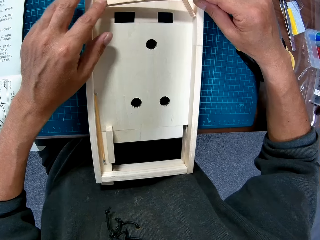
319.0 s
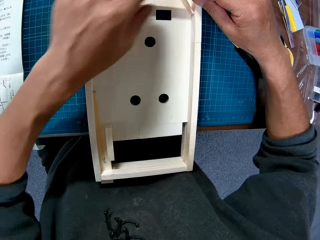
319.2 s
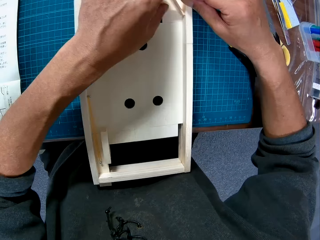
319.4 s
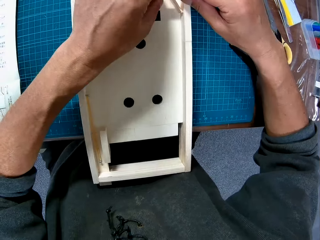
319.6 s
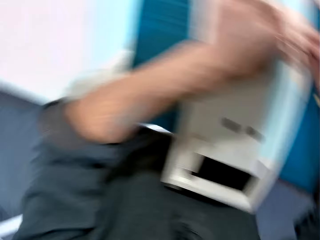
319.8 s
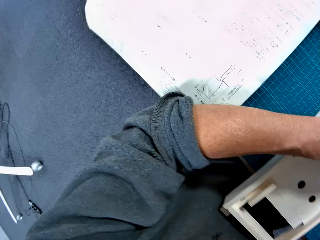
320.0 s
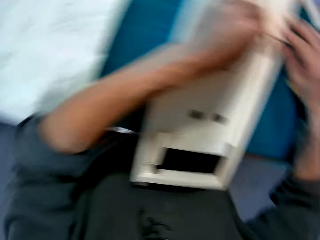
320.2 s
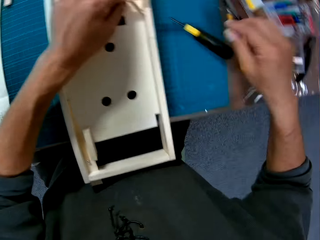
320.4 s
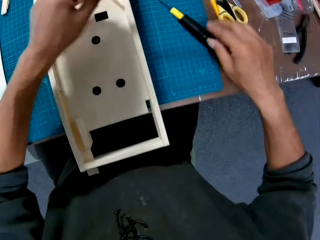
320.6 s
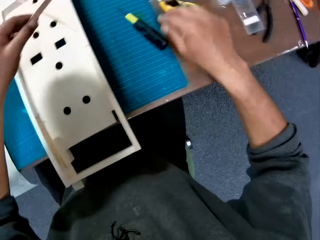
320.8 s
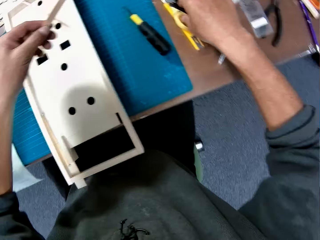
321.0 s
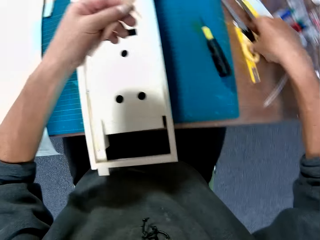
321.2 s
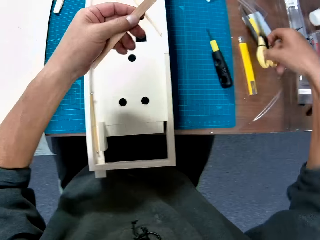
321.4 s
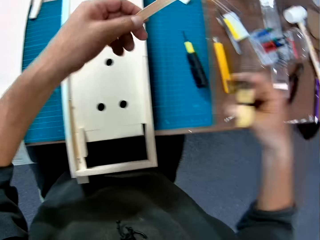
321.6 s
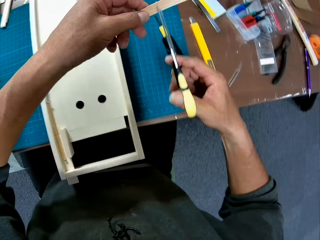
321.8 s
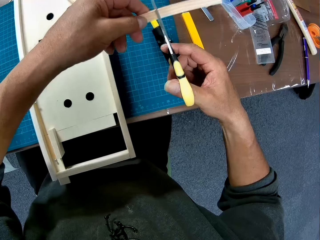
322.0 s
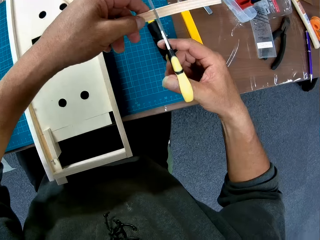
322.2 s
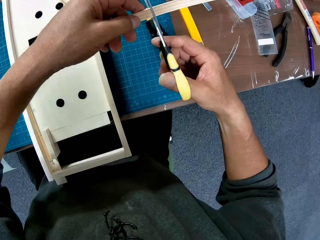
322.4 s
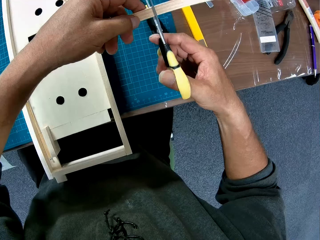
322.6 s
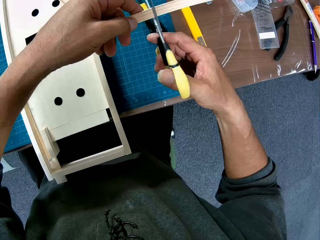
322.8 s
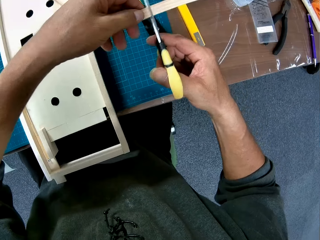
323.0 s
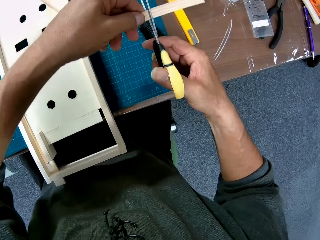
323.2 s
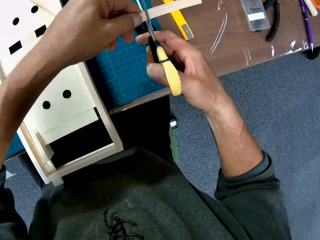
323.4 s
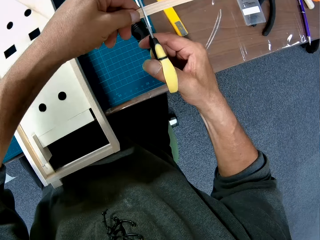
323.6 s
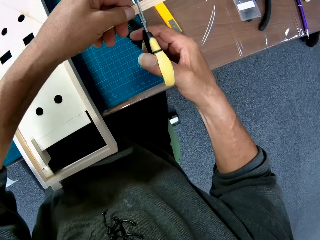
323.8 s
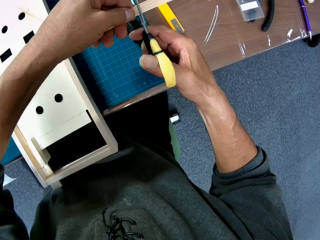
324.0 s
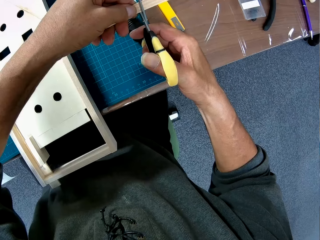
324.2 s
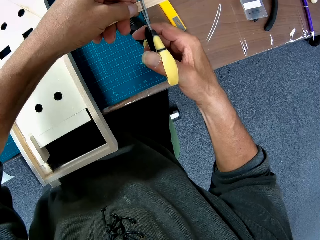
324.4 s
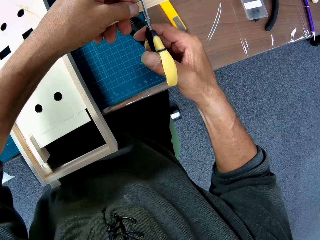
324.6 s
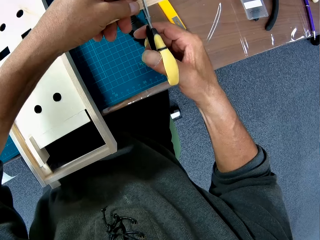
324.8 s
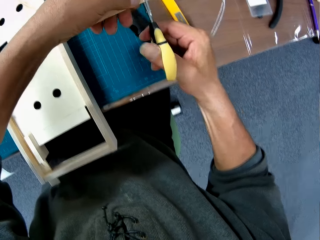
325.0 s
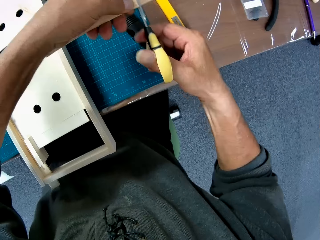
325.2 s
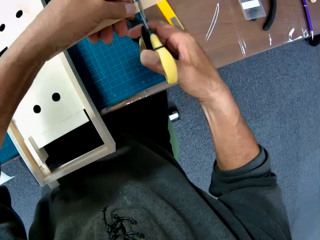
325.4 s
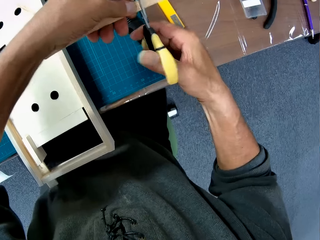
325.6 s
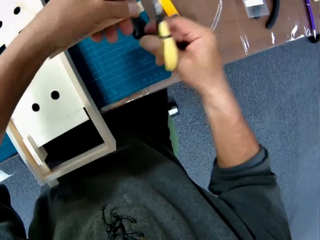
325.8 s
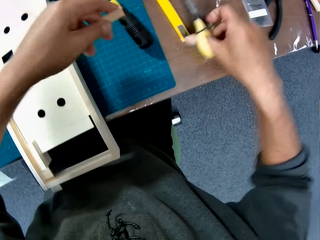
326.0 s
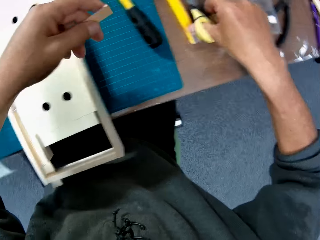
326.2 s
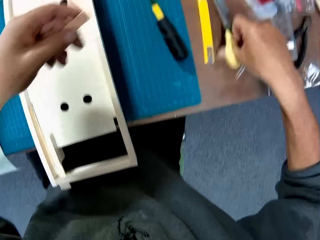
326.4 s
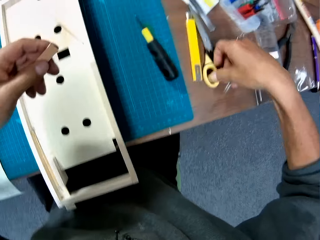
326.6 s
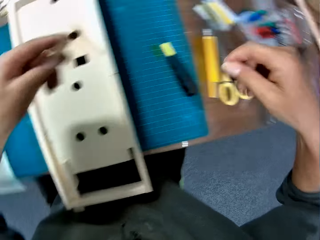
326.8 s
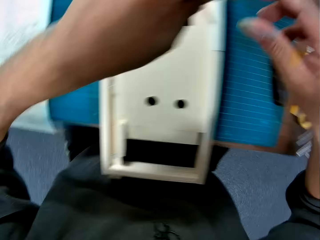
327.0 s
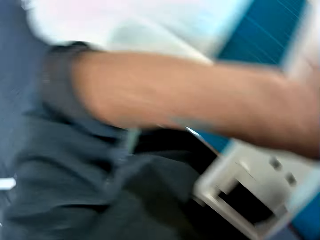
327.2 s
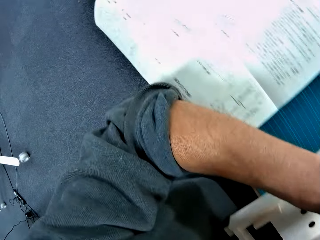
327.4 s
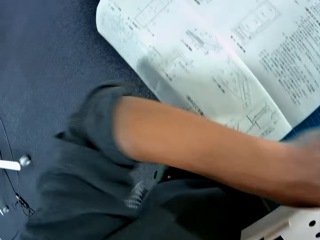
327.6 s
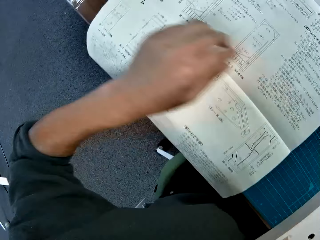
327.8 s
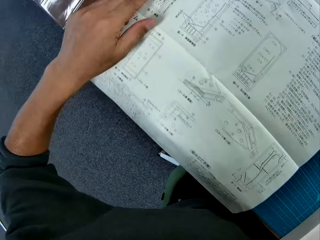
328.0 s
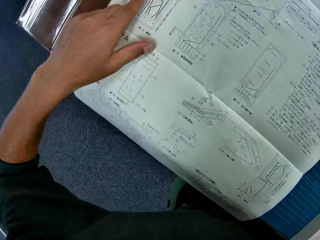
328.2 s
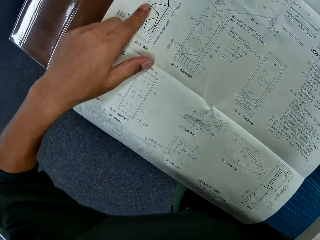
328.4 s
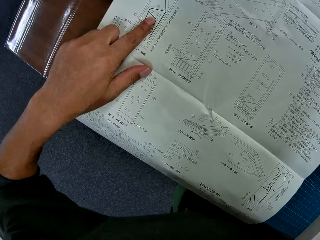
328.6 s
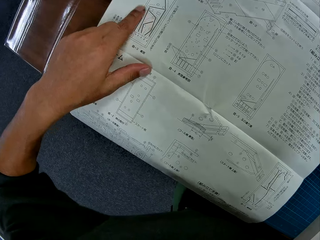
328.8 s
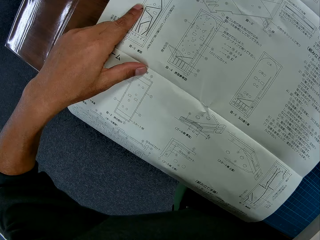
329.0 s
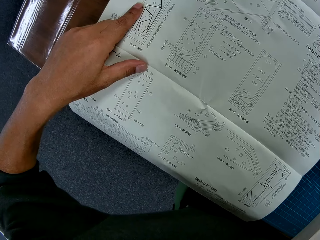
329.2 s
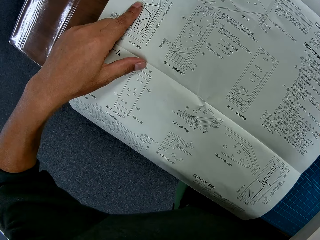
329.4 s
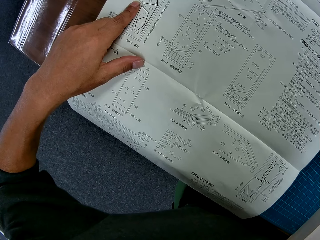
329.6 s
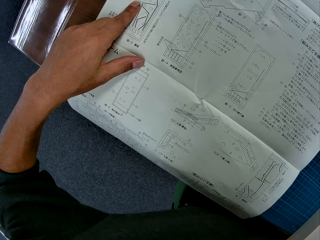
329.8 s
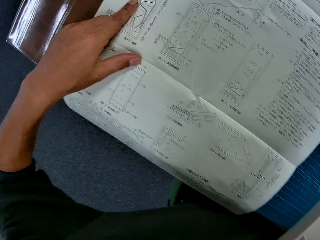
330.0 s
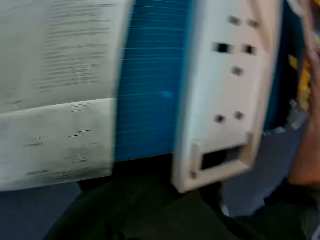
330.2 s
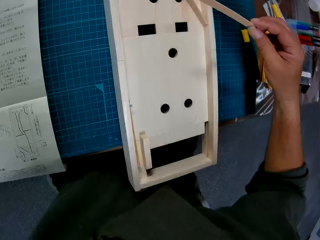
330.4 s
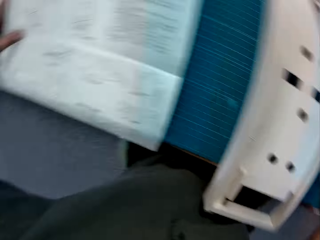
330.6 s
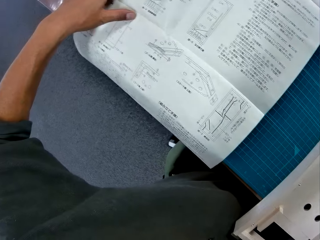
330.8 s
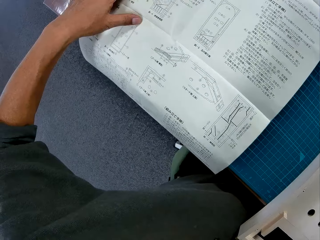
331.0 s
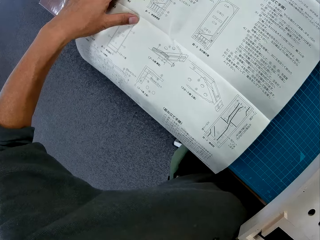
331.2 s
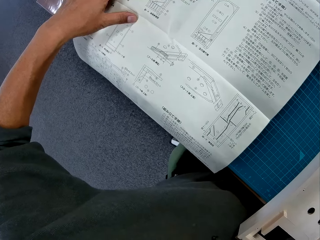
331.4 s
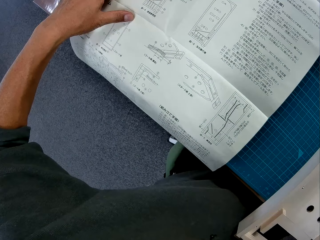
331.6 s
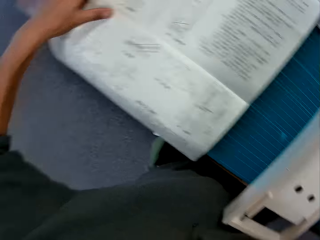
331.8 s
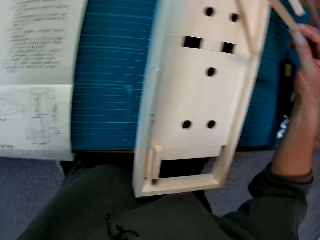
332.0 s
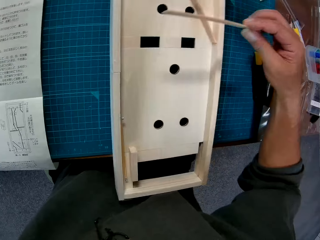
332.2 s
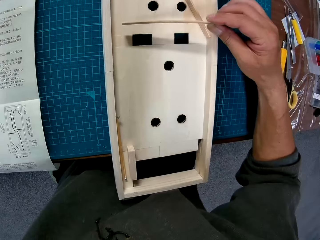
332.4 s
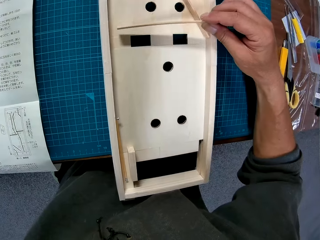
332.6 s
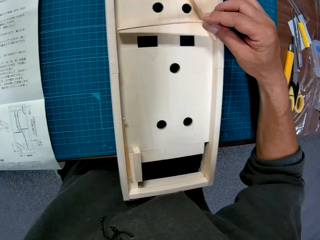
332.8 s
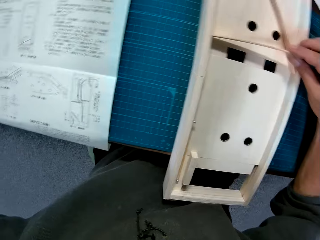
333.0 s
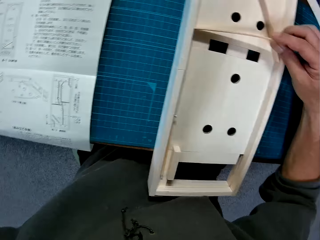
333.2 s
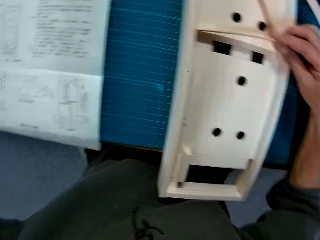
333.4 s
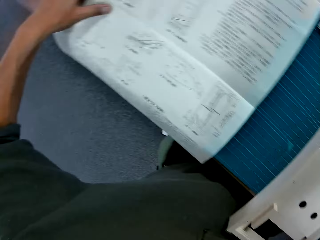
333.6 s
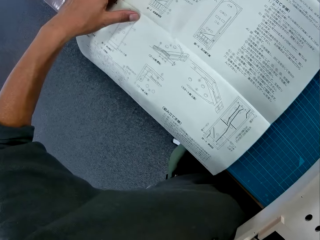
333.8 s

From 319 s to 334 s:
The camera wearer picks up the scissors from the table with his right hand. He lifts a piece of wood off the wood model. He cuts the wood with the scissors in his right hand. He drops the scissors on the table with his right hand. He places his left hand on a design instruction paper. He reads a page. He carries up the stick with his right hand. He places the stick on the wooden component with his right hand.

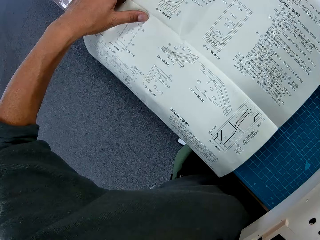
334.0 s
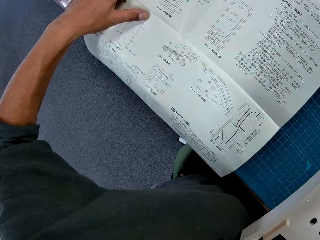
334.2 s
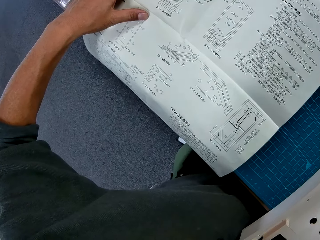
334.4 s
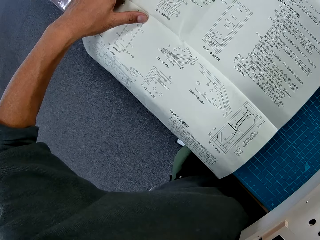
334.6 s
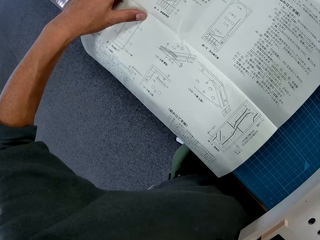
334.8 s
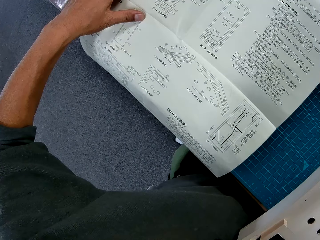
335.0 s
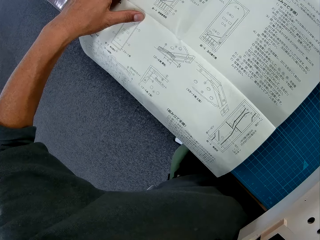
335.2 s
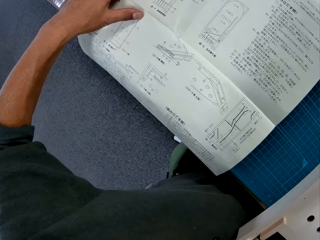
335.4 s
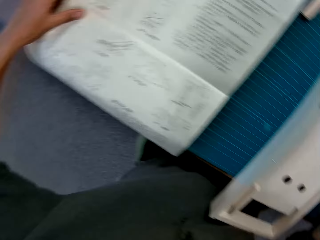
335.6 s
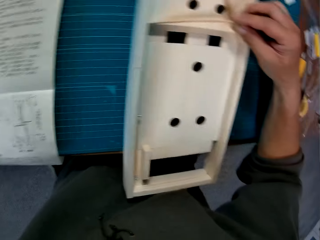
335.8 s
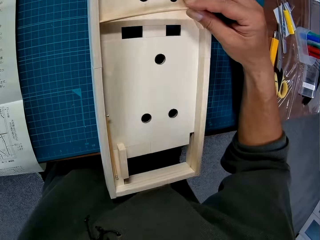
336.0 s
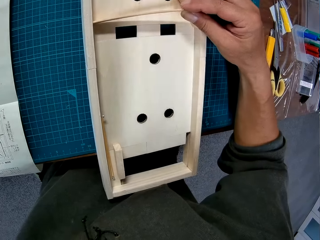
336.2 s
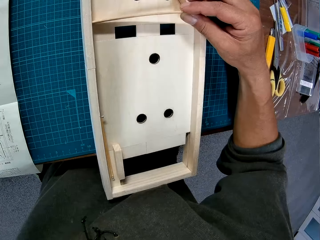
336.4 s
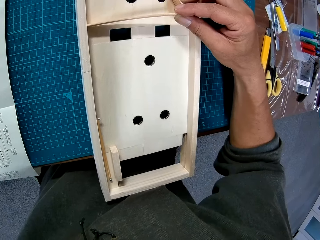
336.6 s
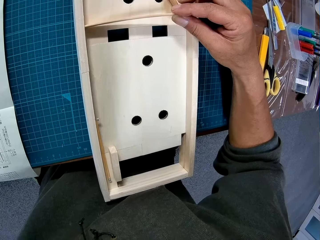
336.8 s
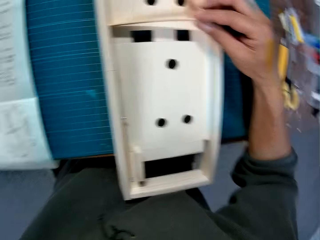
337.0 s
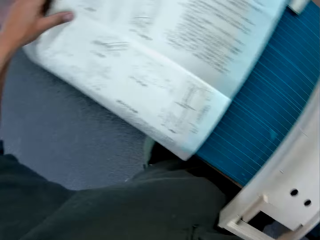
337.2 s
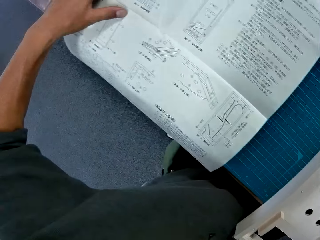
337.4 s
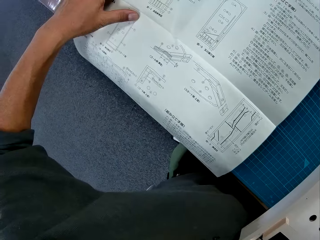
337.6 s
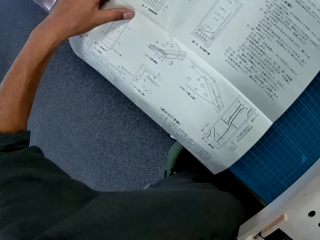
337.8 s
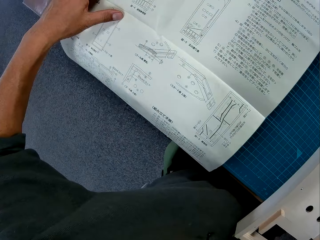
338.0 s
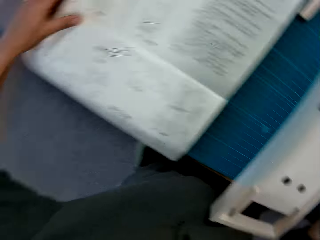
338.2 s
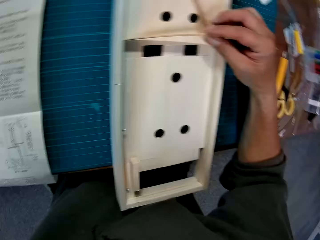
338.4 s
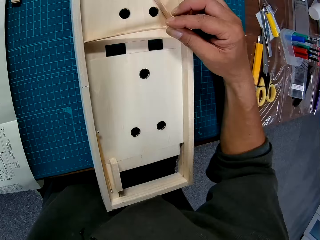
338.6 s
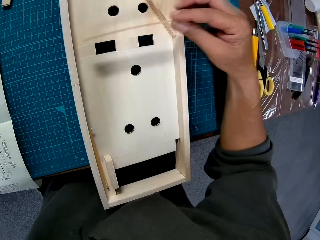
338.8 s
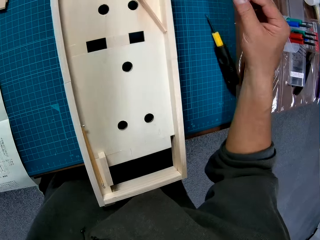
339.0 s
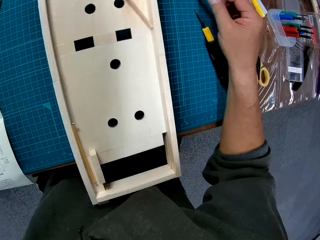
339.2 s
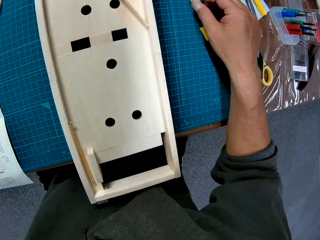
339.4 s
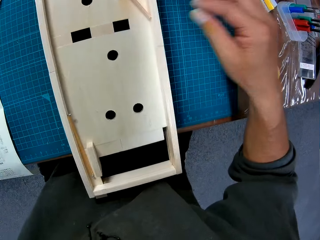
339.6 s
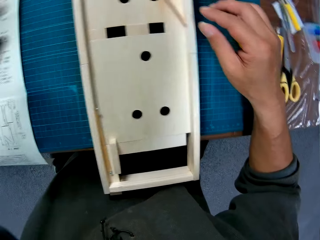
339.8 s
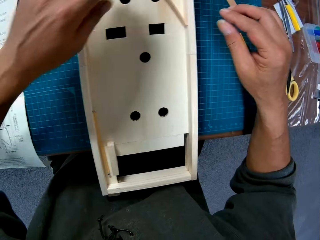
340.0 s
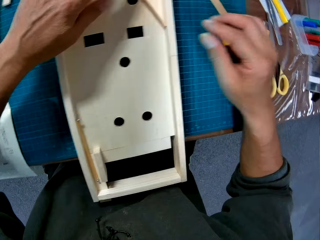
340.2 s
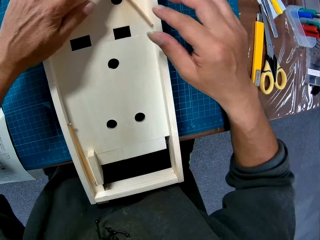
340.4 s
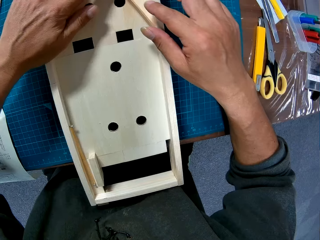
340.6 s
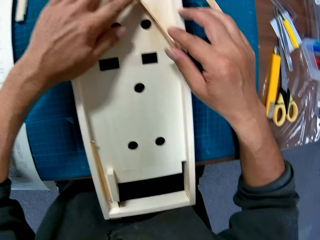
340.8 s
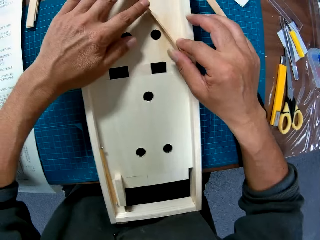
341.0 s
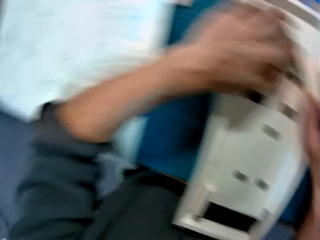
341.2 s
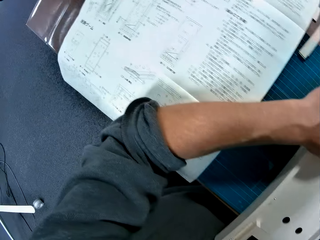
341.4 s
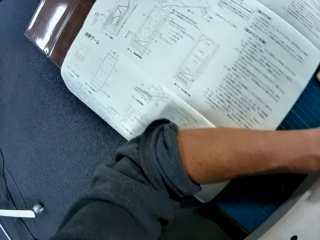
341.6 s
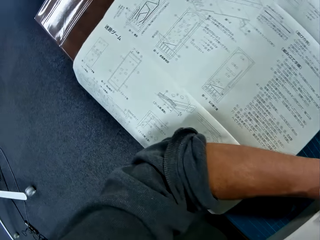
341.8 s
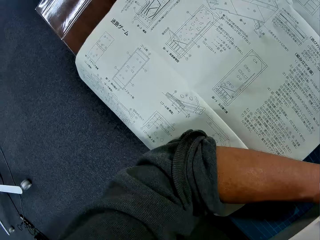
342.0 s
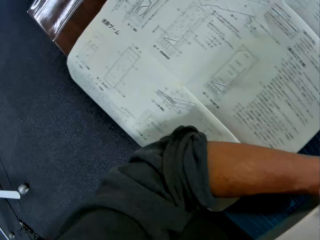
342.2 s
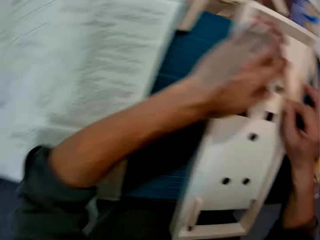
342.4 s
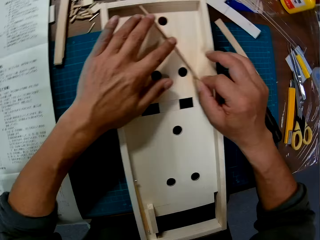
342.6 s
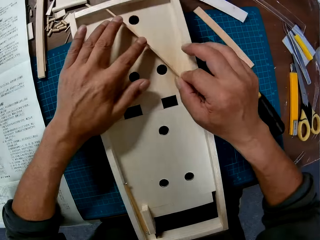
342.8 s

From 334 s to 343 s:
The camera wearer puts a piece of wood on a wood model. He lifts the piece of wood off the wood model. He puts the piece of wood on a cutting mat. He places his hands on a stick in the wooden component.
